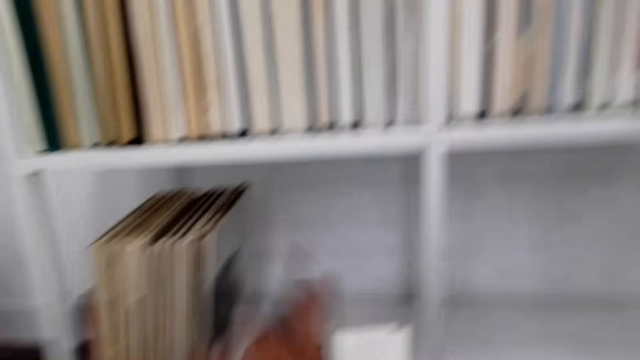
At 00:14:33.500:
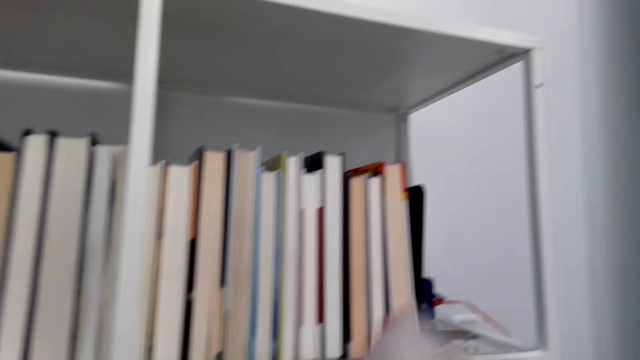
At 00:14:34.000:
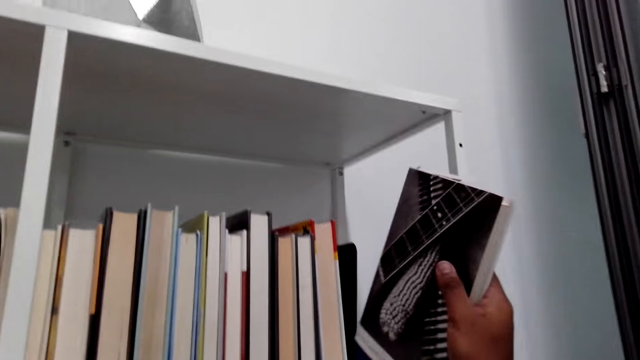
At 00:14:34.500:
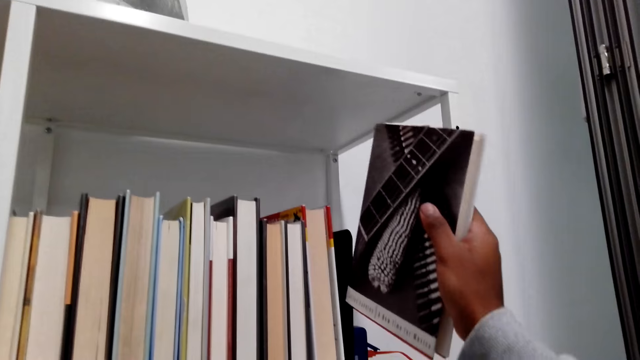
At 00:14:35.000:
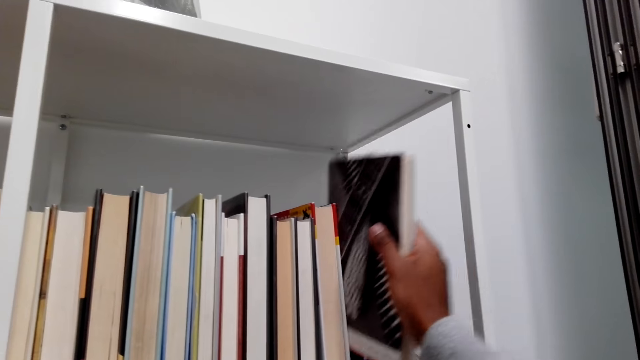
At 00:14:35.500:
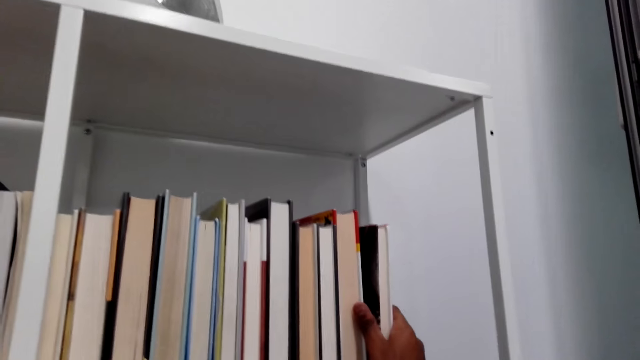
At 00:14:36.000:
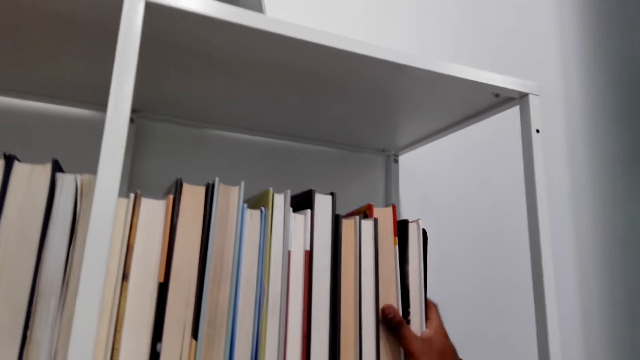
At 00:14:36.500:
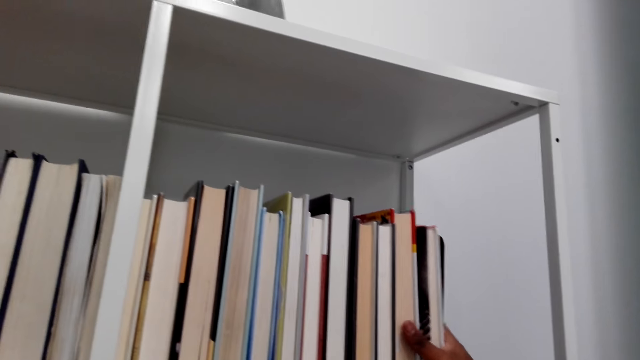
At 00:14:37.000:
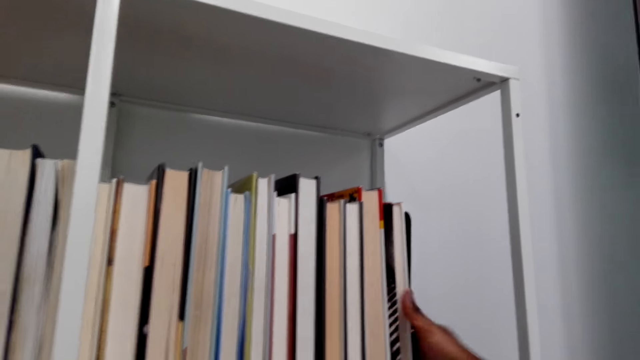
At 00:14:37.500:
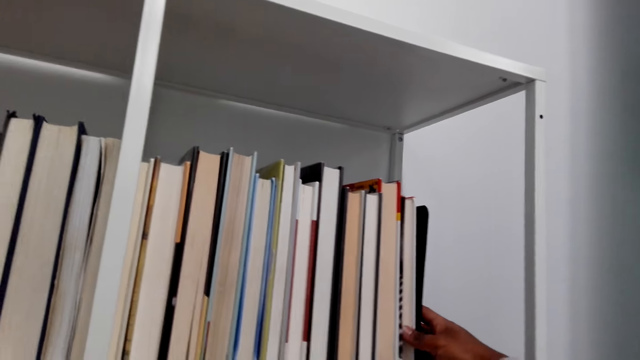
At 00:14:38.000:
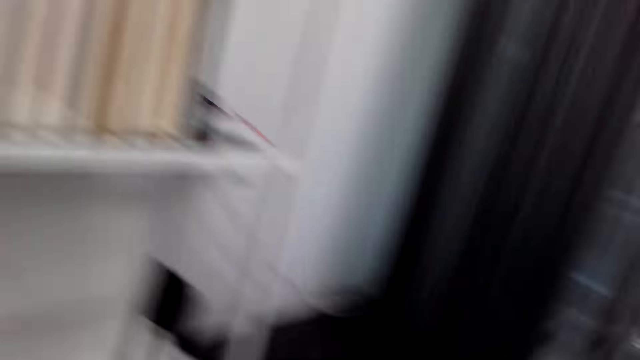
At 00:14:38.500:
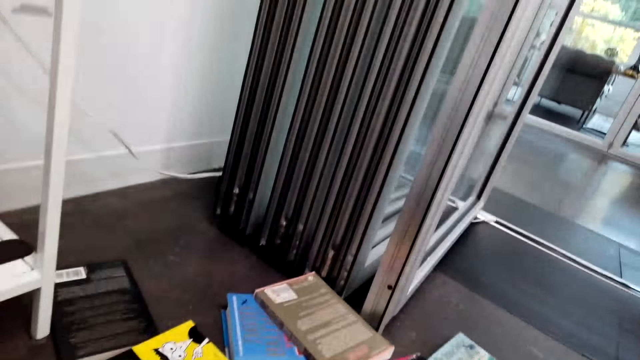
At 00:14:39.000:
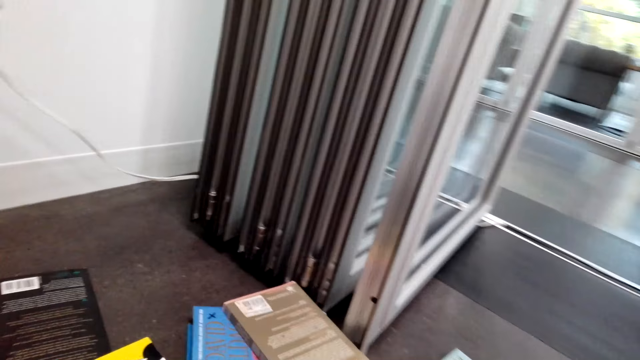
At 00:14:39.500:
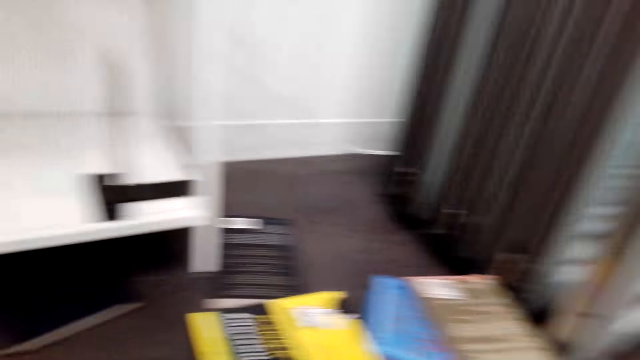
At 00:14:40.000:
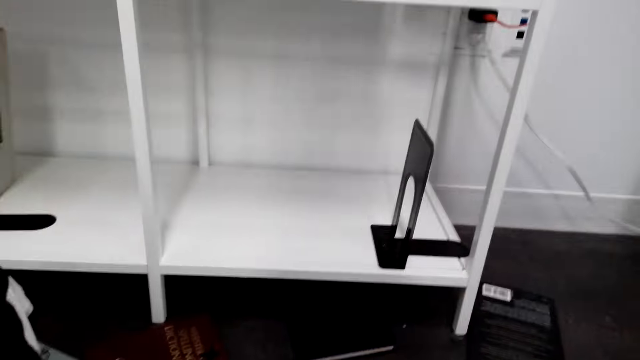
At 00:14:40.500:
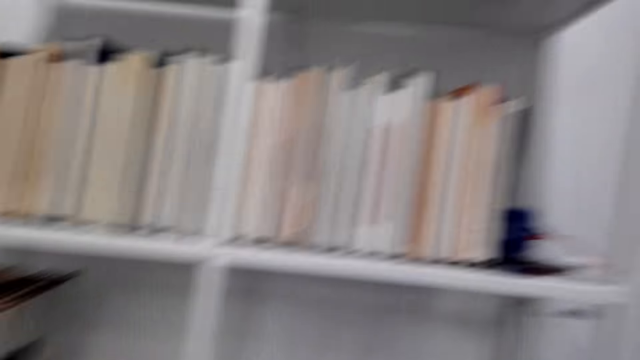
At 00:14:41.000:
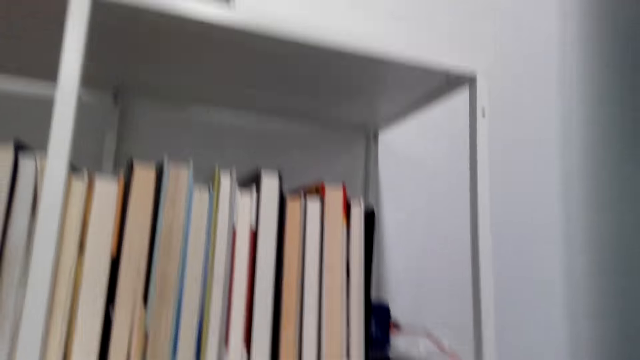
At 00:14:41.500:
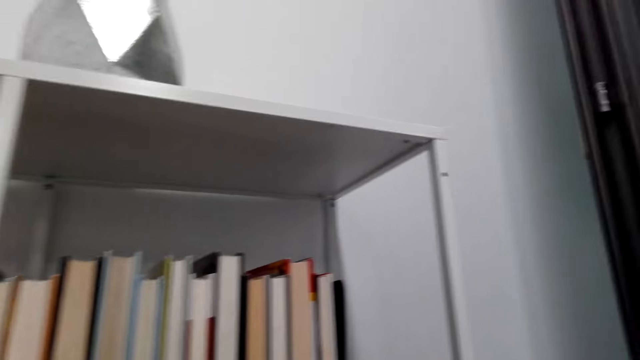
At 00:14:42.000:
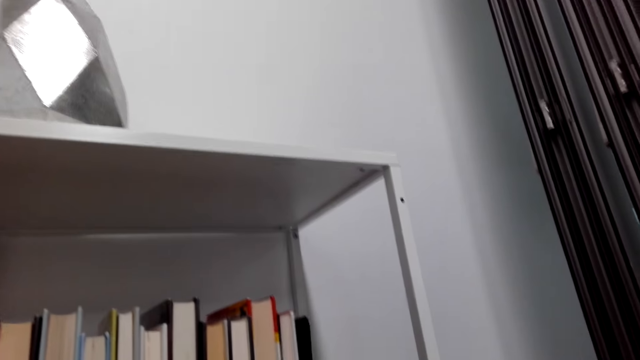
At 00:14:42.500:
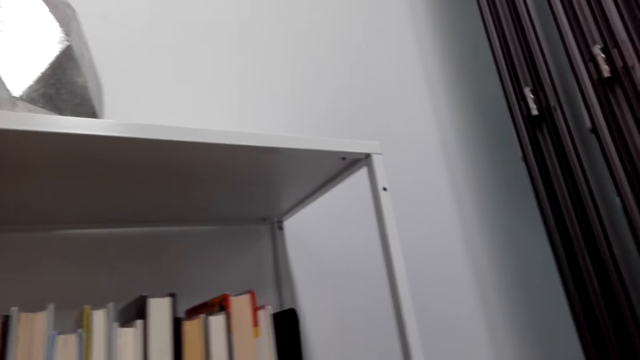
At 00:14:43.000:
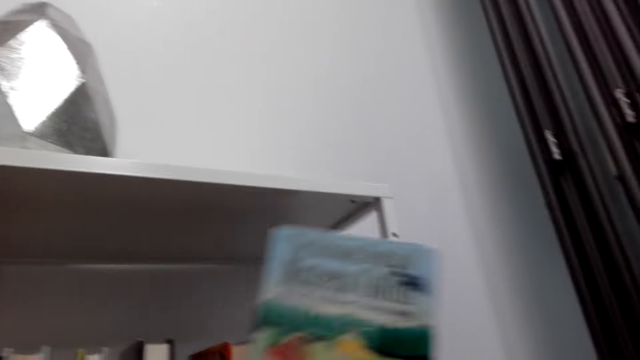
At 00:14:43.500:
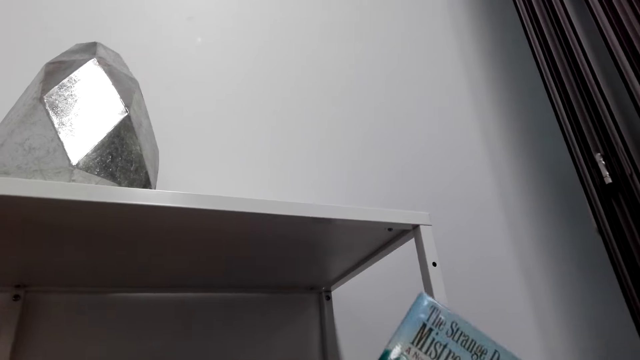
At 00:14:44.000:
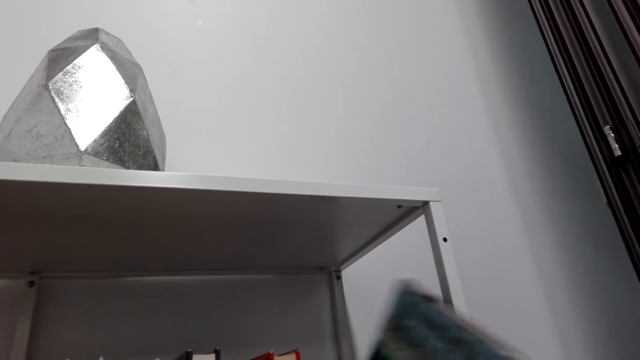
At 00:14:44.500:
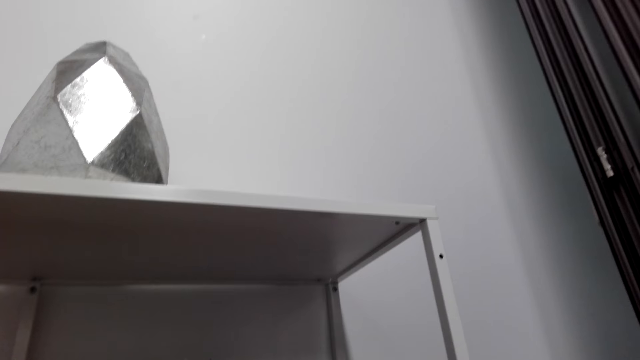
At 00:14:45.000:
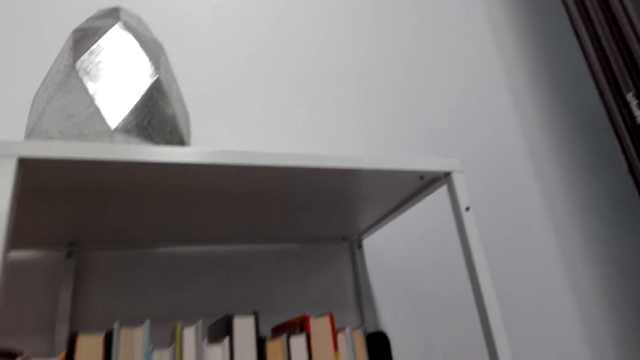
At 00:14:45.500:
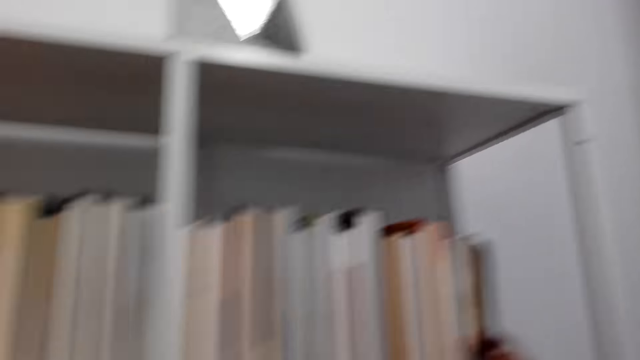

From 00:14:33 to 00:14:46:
The camera wearer closes the novel. They arrange the novel in the bookshelf. They turn. They look around. They arrange the novels in the bookshelf.

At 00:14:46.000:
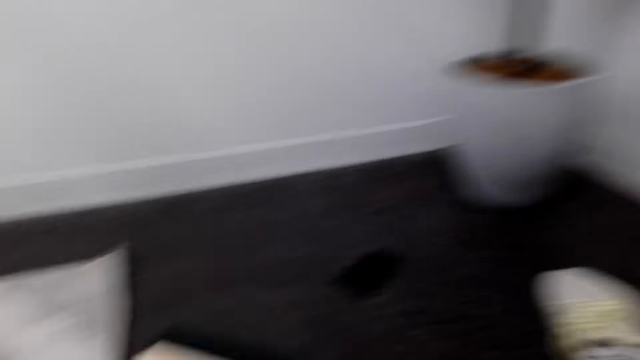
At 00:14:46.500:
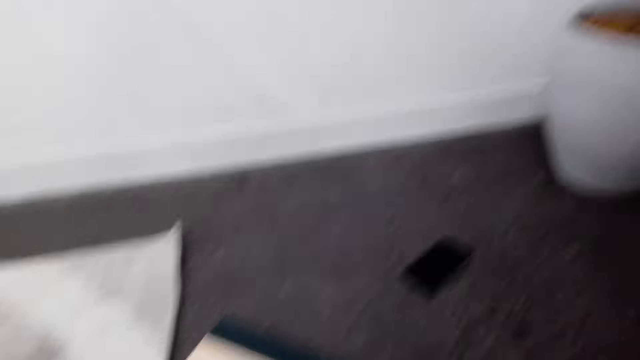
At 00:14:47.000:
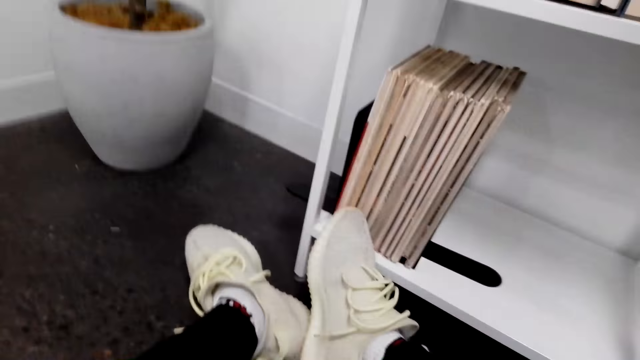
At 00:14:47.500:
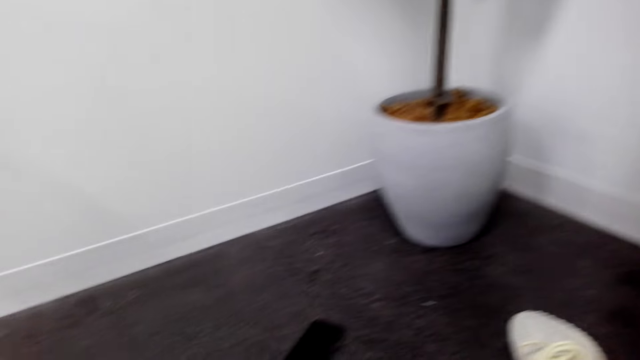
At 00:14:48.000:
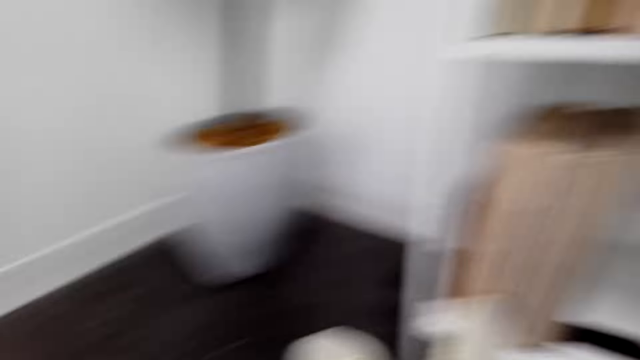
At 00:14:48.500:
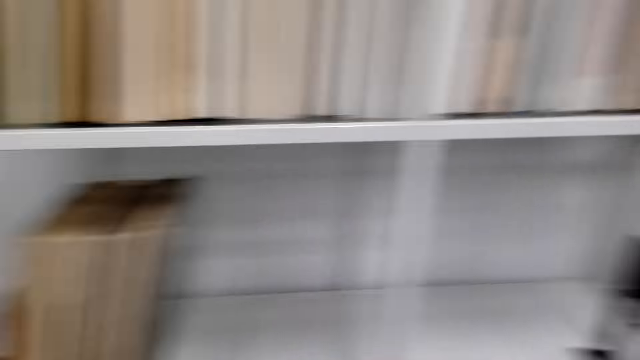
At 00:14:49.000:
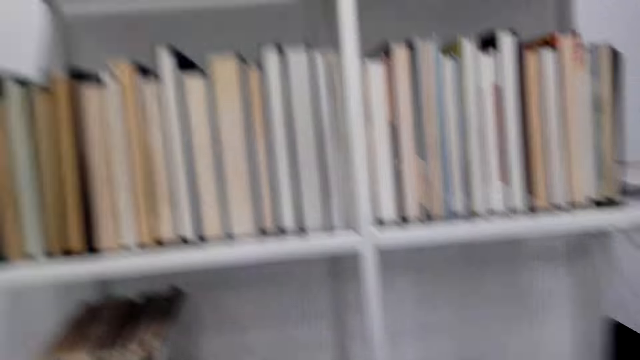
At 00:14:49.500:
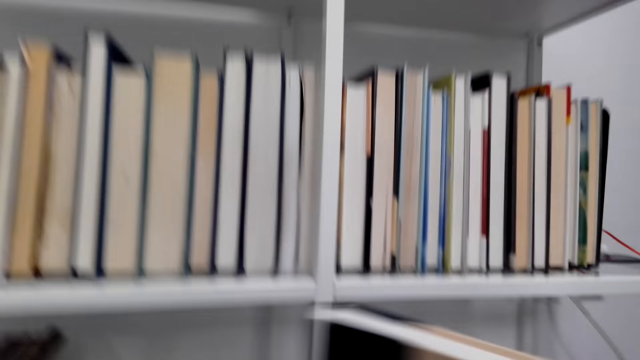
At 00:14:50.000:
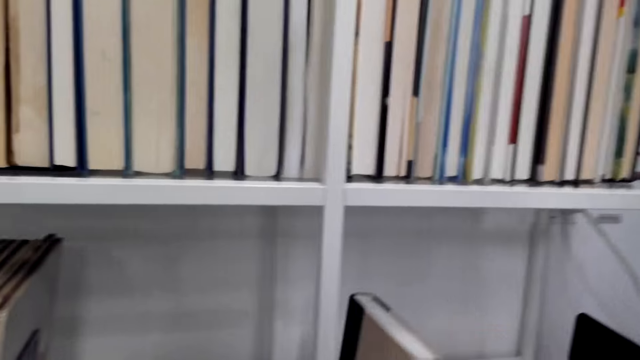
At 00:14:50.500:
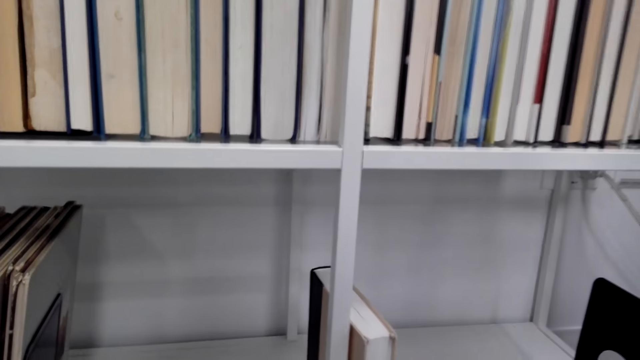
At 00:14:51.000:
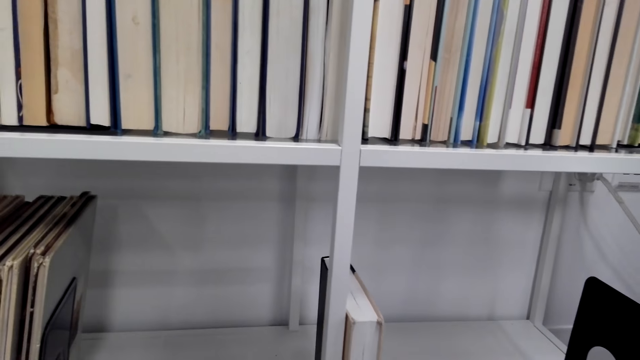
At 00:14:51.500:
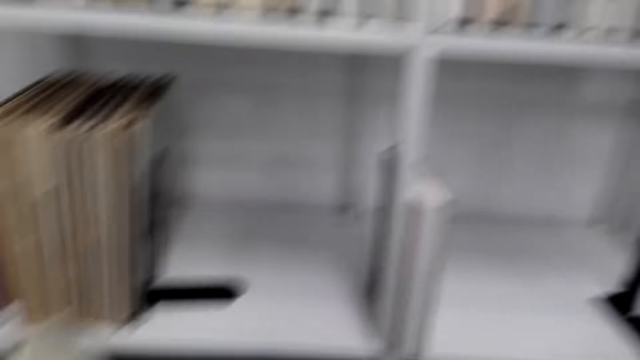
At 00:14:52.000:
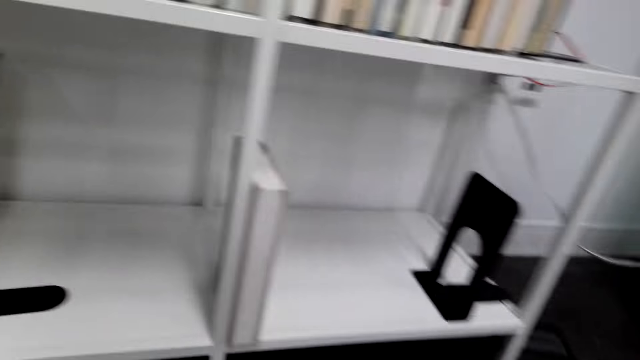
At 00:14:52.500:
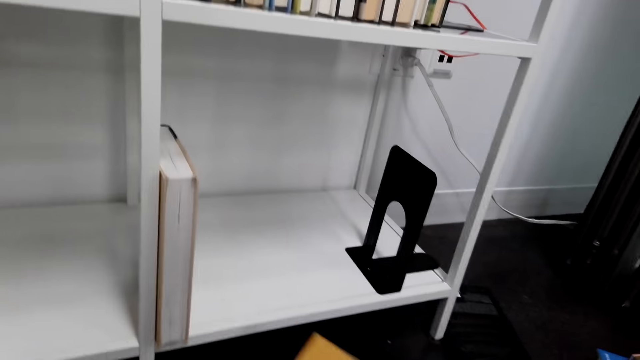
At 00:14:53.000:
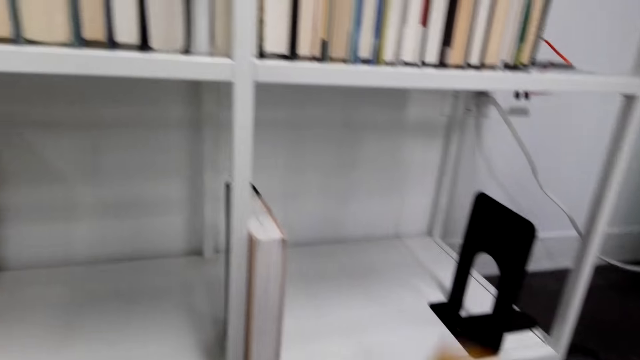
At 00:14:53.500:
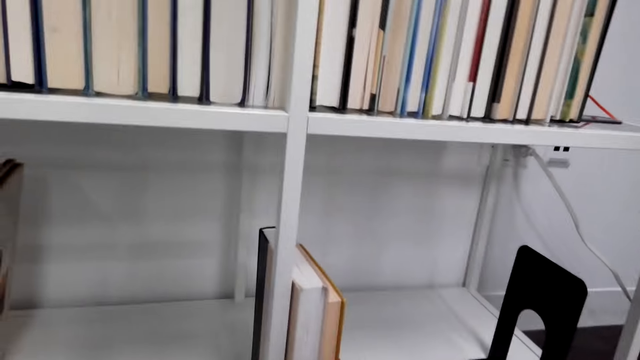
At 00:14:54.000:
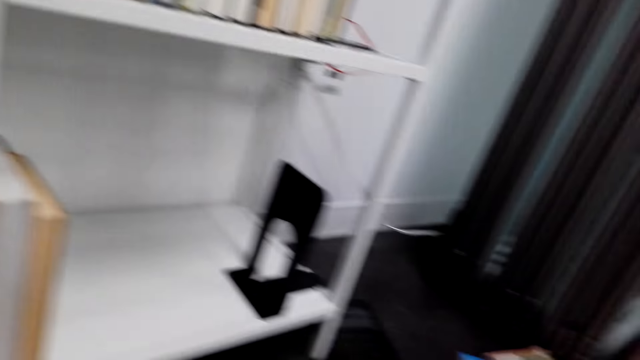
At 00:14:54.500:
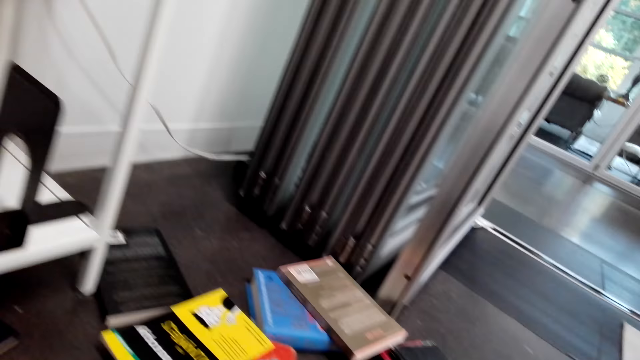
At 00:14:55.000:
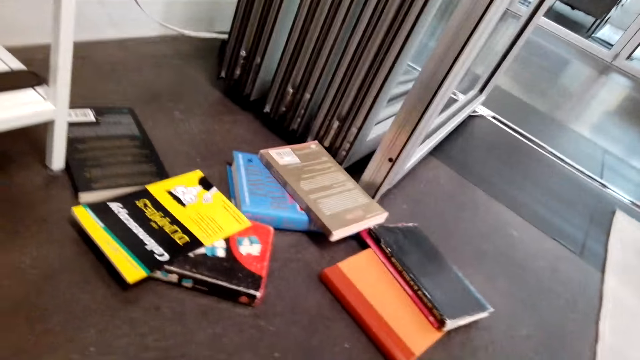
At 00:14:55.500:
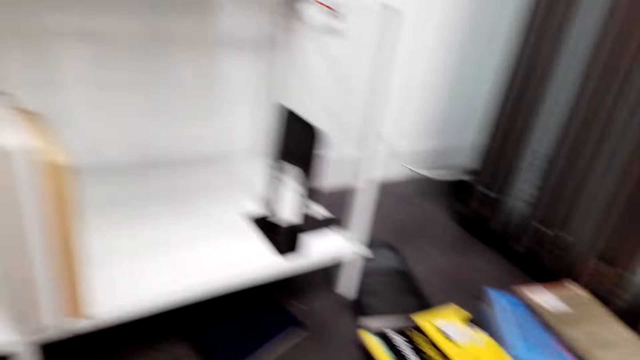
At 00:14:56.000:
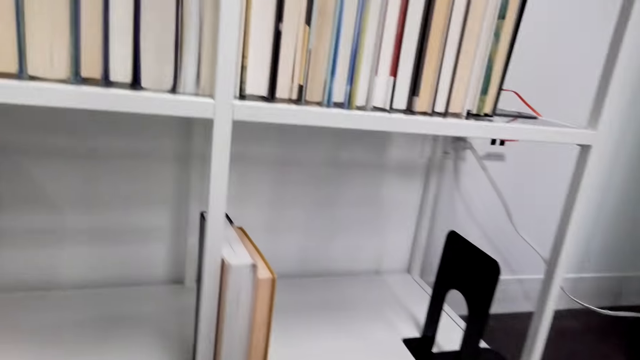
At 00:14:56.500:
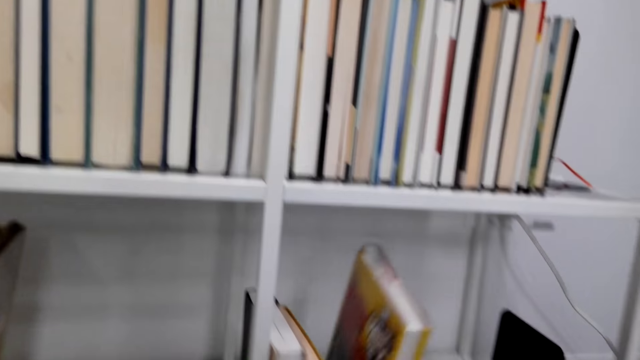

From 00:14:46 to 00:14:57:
The camera wearer turns around. They look around. They arrange novels in the bookshelf. They do it again. They look around.
